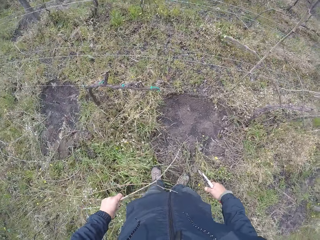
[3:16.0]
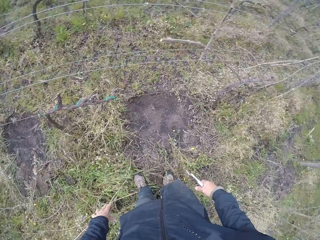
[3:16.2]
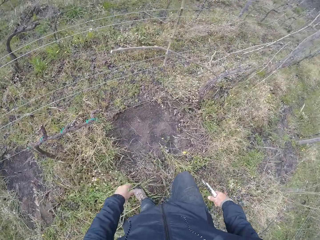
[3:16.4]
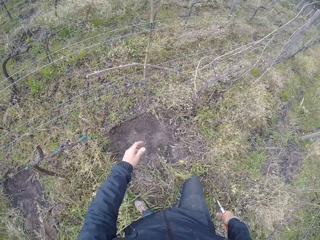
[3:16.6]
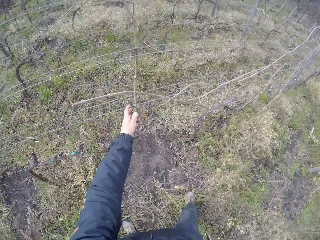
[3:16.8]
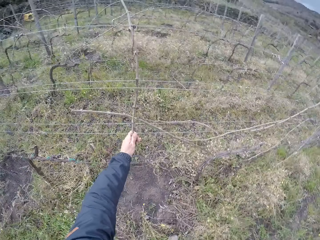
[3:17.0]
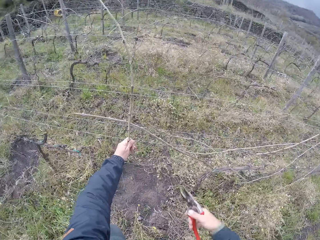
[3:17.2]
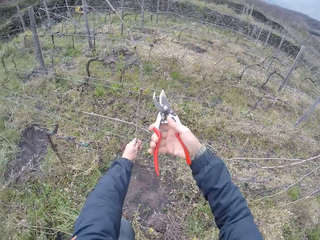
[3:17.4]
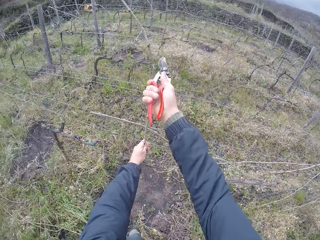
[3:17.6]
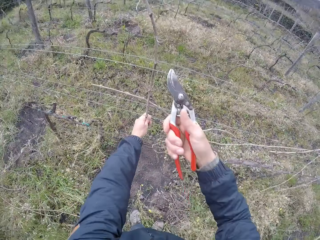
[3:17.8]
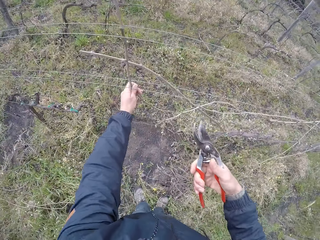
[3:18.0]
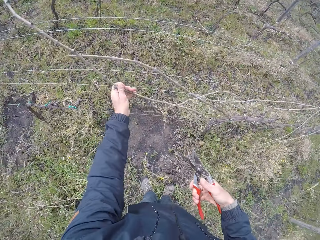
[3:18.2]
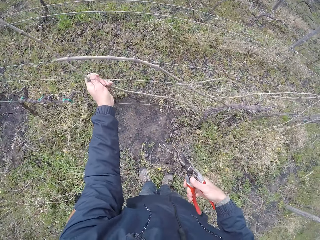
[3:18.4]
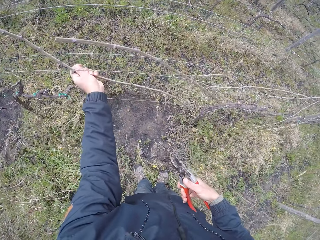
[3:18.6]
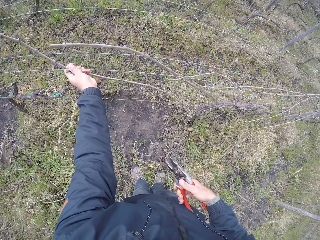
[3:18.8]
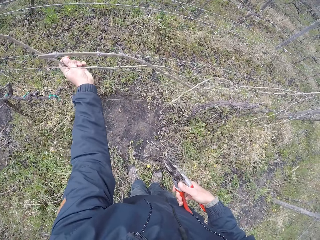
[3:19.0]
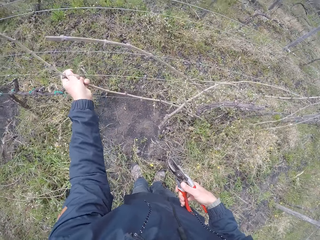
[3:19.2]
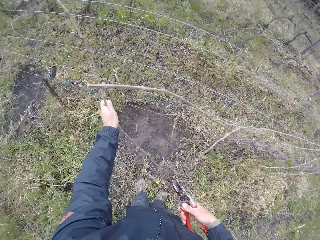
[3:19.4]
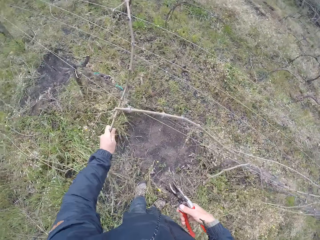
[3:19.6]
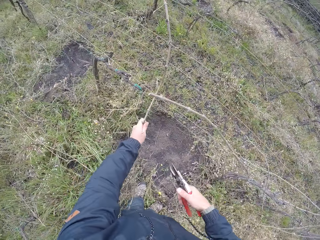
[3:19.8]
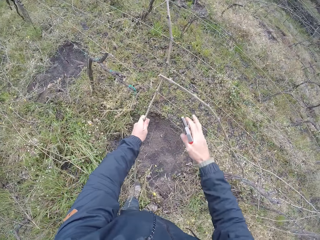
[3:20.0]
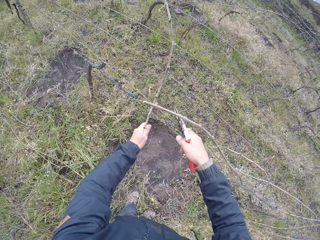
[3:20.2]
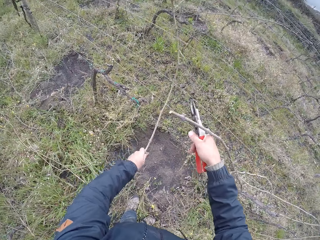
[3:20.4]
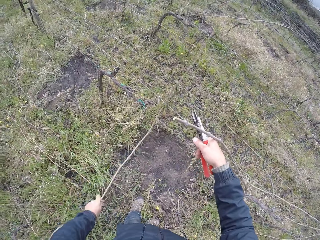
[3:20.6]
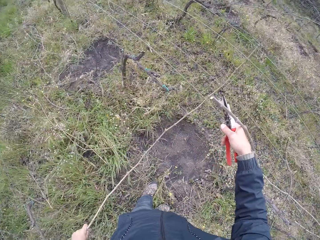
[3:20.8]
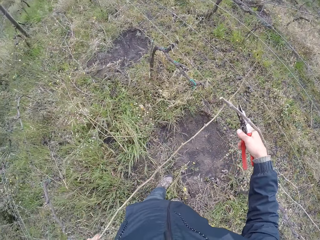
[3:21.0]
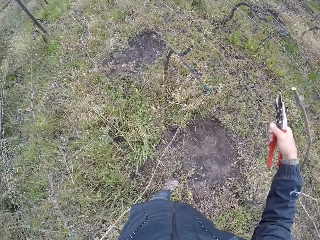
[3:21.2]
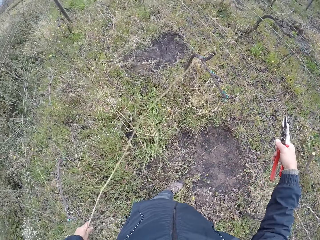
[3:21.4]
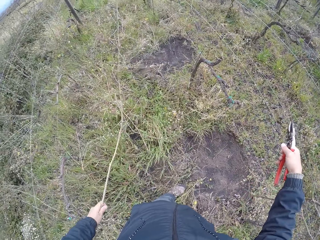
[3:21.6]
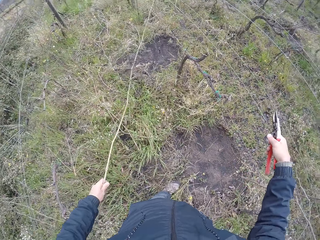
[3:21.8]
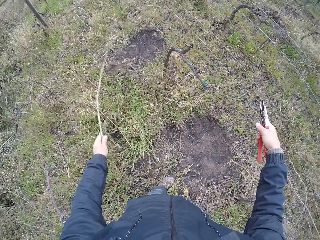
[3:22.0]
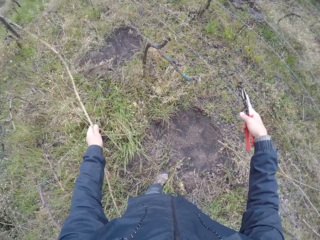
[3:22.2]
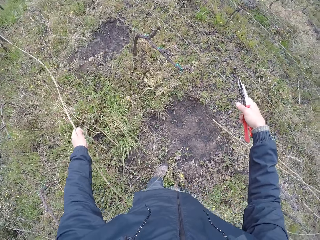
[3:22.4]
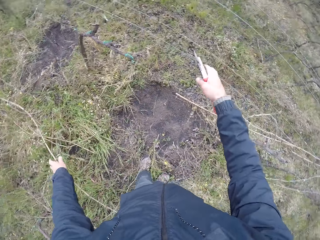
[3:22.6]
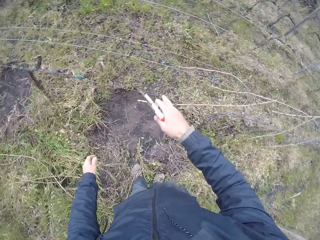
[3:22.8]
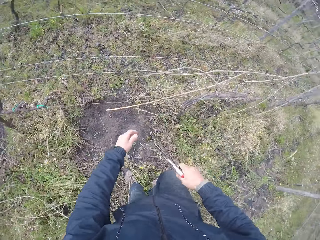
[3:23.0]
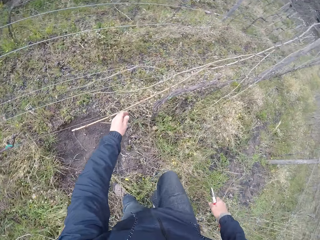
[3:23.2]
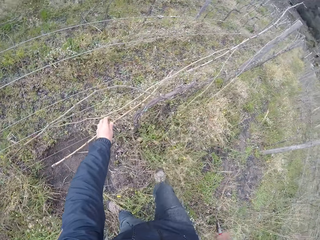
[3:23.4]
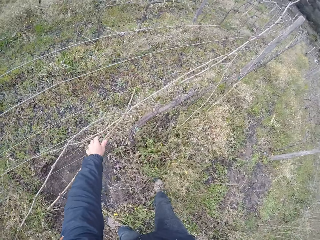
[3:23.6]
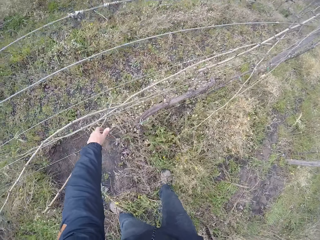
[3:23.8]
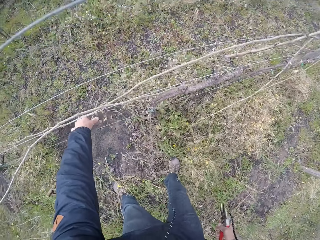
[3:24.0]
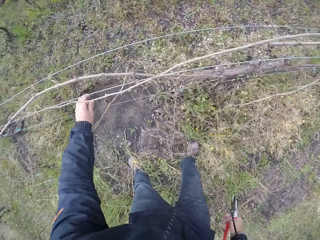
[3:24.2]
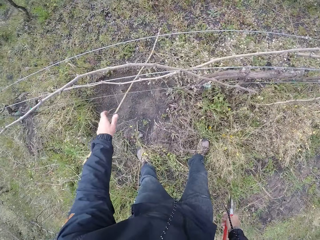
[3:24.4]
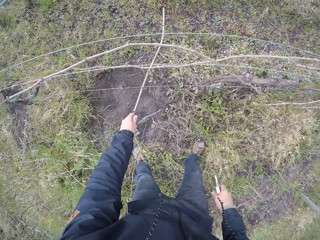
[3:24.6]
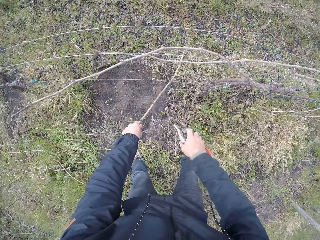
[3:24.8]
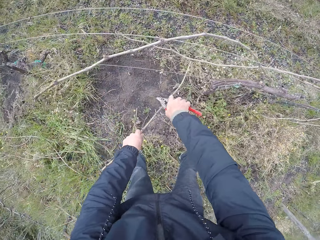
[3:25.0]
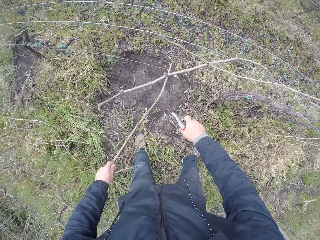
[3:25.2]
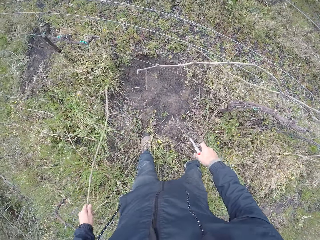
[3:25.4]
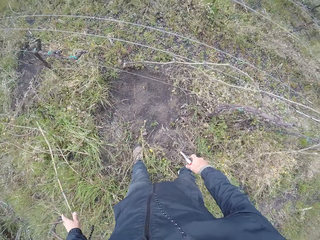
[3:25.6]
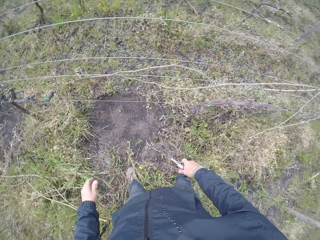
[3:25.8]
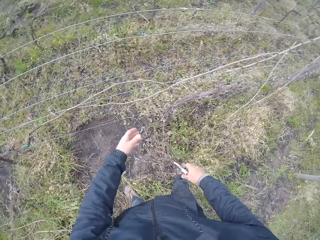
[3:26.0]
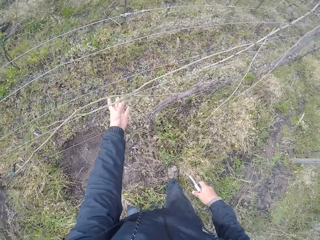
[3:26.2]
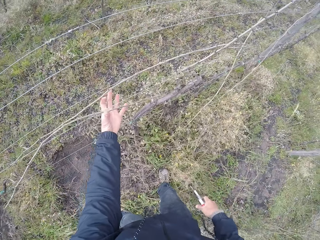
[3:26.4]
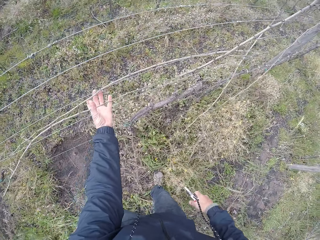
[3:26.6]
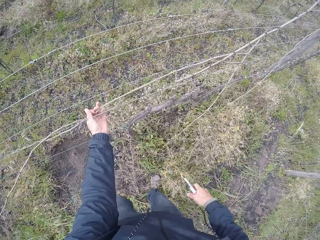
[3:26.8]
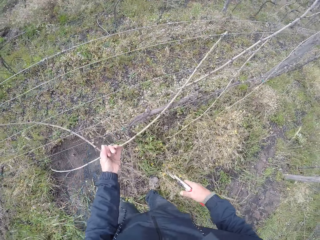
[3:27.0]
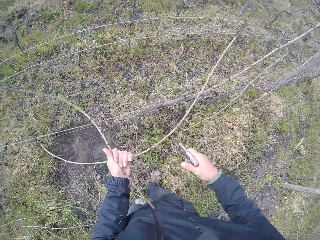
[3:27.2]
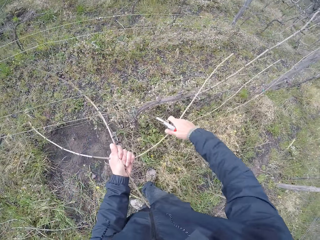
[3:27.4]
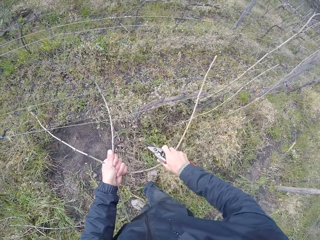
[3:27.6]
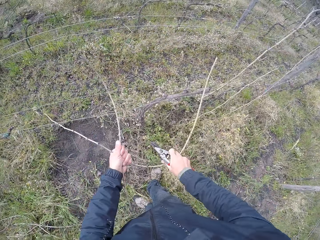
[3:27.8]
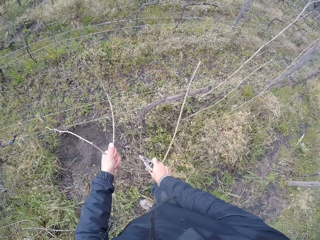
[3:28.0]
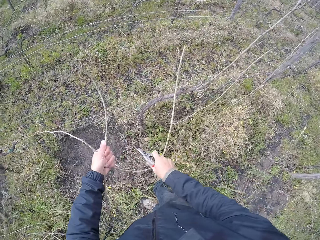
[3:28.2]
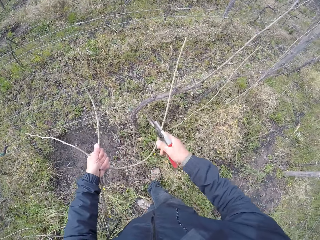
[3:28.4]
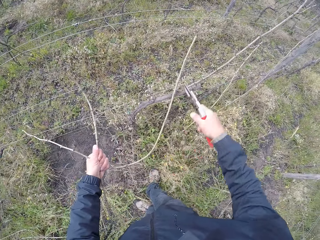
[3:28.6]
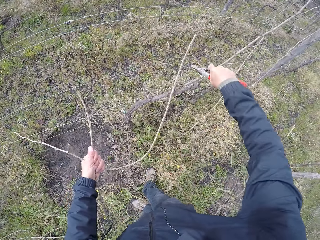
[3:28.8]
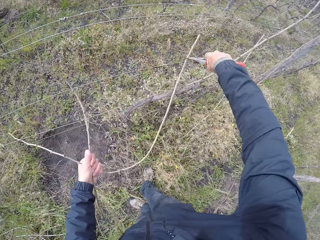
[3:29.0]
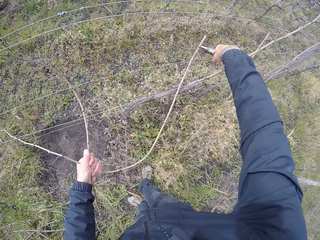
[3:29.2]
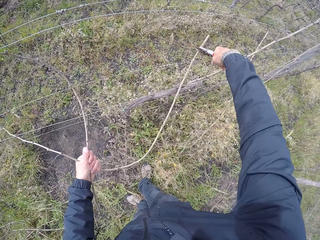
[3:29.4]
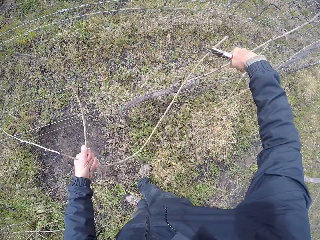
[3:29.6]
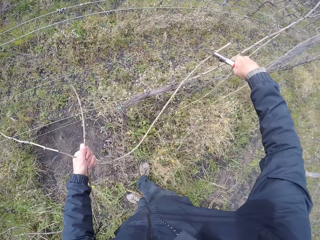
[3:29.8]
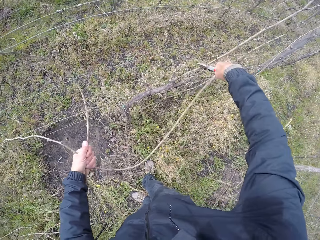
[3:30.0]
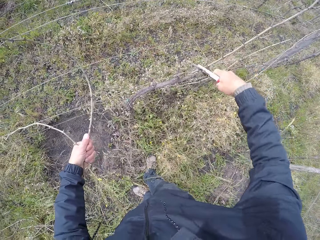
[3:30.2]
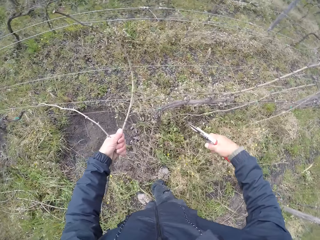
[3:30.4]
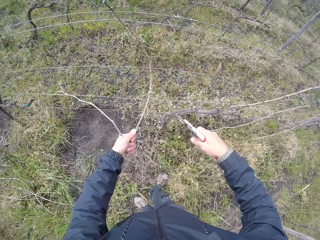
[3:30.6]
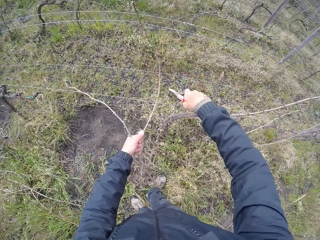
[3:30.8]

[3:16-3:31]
The camera wearer throws the twig on the ground with his left hand. He pulls a twig from the fence with his left hand. He cuts a branch of the twig with the pruner in his right hand. He throws the twig on the ground with his left hand. He picks a twig on the fence with his left hand. He throws the twig on the ground with his left hand. He pulls twigs from the fence with his left hand. He pulls the twigs from the fence with both hands. He removes the twig from the fence with the pruner in his right hand.

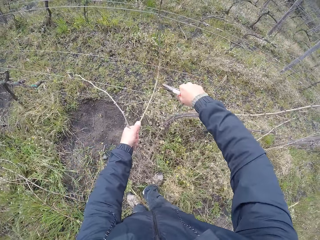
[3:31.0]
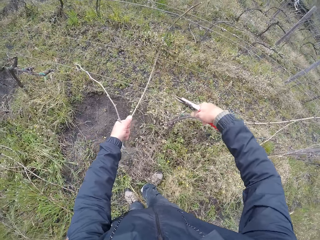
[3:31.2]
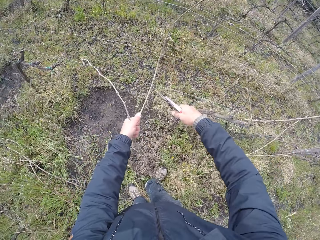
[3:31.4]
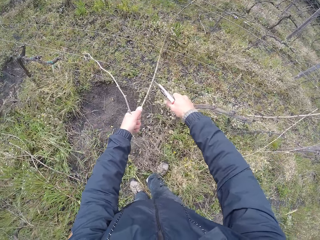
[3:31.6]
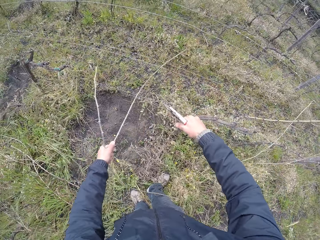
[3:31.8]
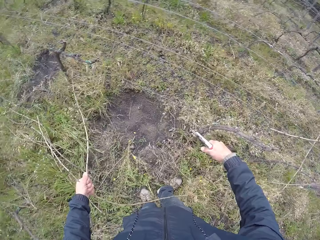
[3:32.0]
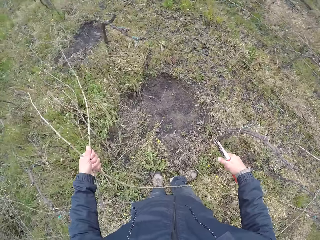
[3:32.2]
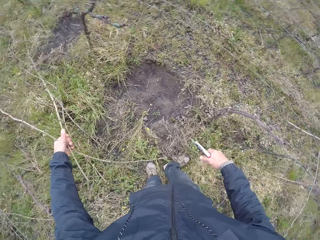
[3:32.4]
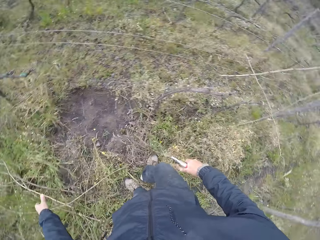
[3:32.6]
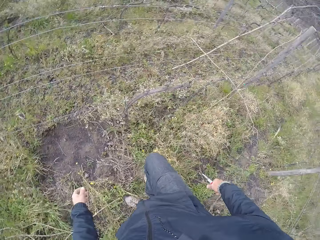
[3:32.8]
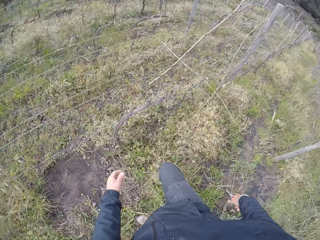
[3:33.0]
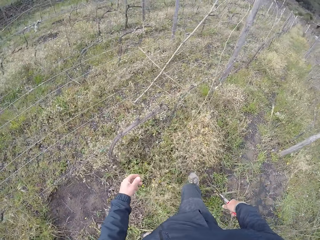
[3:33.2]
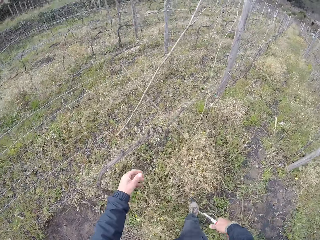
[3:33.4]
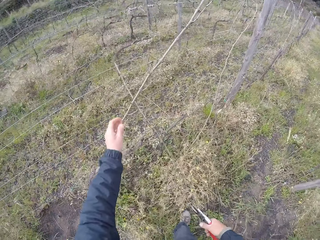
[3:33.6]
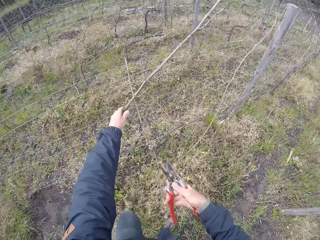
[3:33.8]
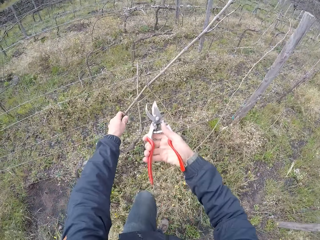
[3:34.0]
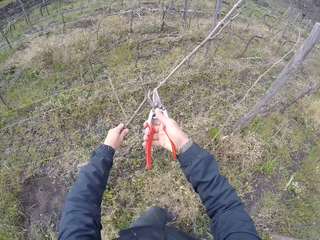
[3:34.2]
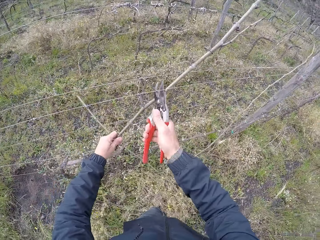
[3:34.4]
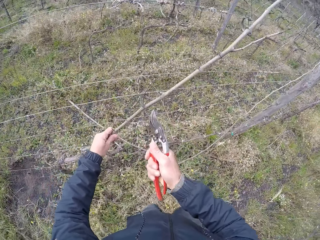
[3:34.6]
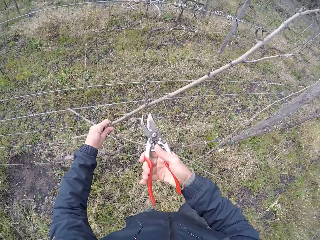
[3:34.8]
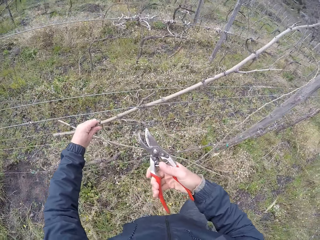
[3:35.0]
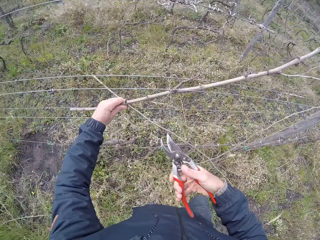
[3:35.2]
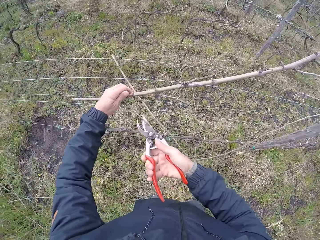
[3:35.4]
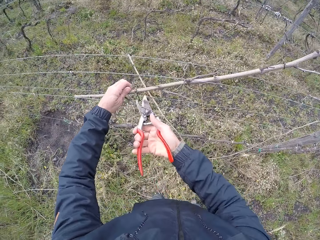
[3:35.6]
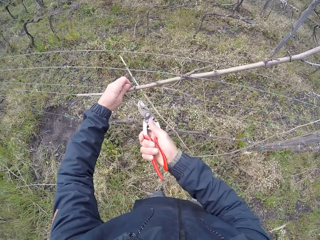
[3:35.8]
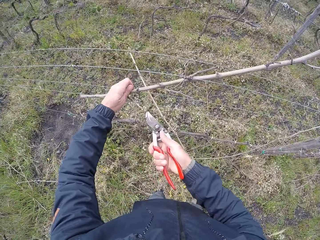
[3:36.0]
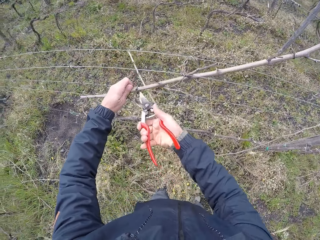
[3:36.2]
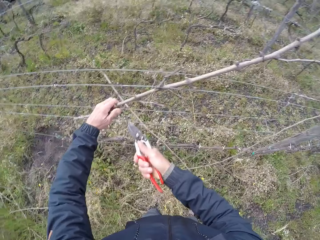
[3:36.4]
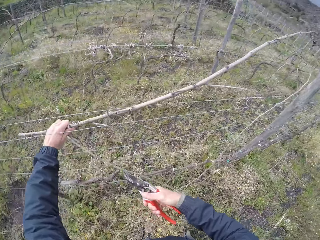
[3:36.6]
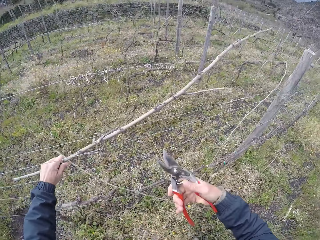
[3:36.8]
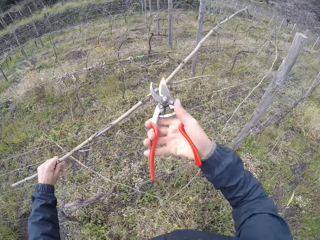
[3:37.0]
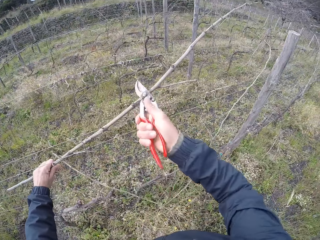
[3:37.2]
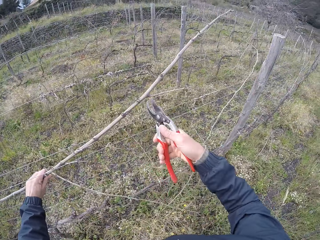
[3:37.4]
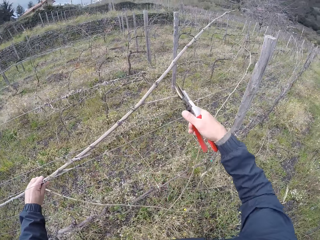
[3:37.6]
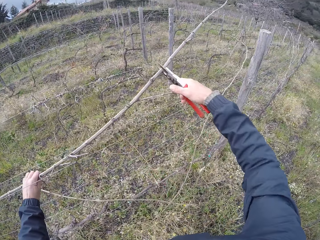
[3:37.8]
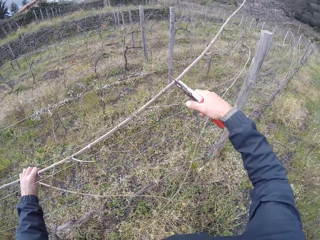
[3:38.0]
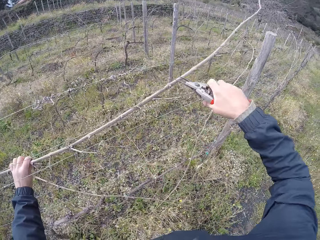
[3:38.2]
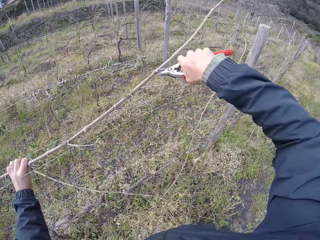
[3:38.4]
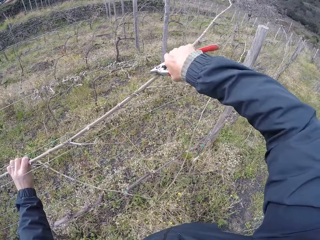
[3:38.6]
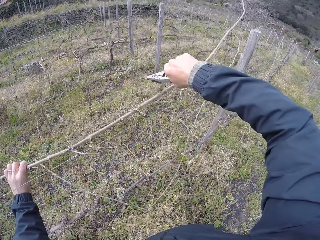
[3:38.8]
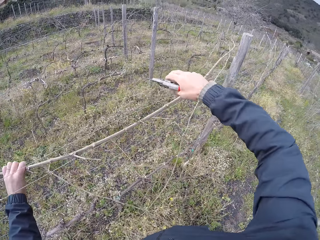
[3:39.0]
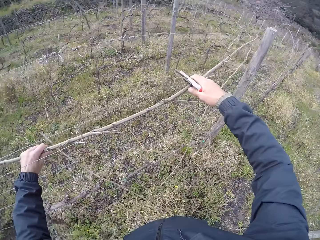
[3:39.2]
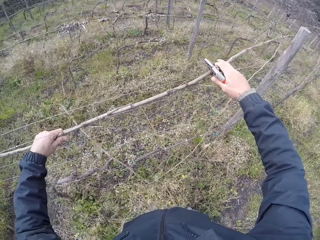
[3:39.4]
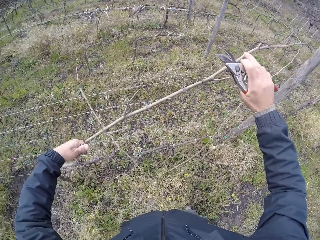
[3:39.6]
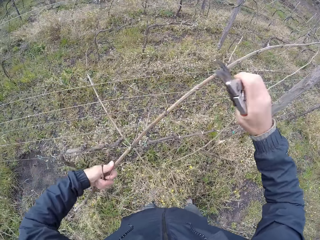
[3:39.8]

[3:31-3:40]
The camera wearer cuts a branch of the twig with the pruner in his right hand. He throws the twigs on the ground with his left hand. He cuts branches of the twig with the pruner in his right hand. He holds a twig with his left hand.
